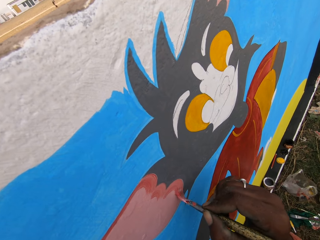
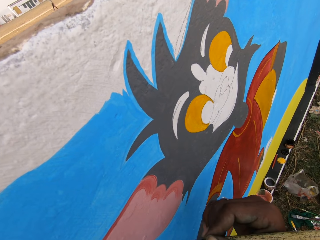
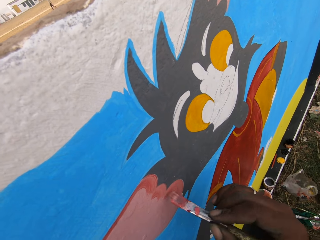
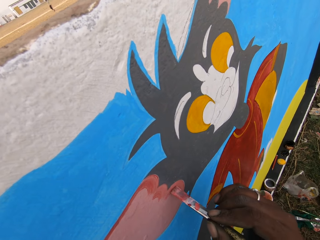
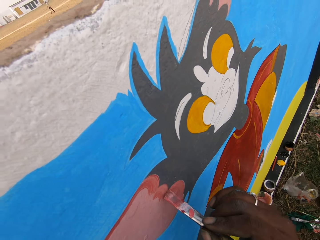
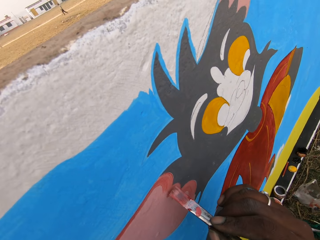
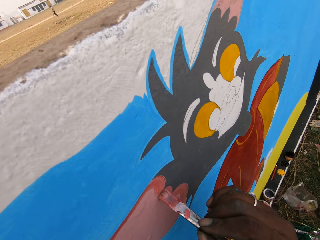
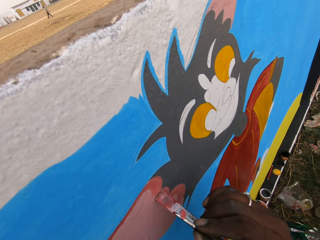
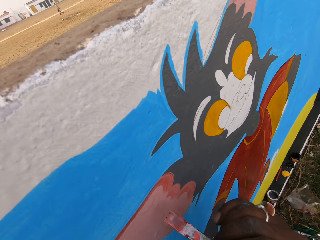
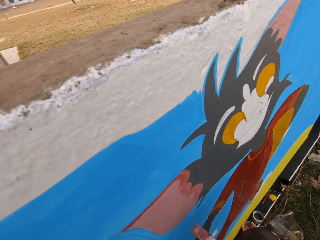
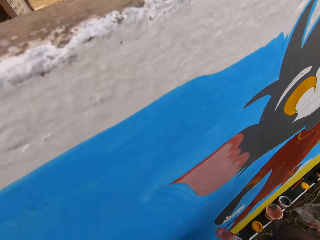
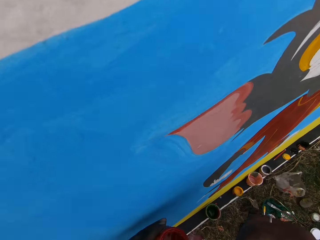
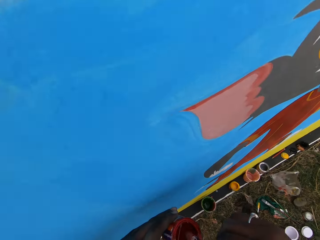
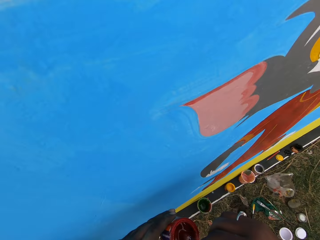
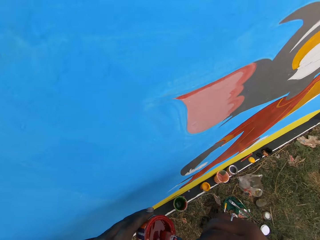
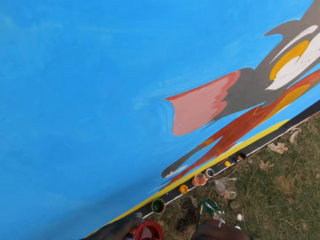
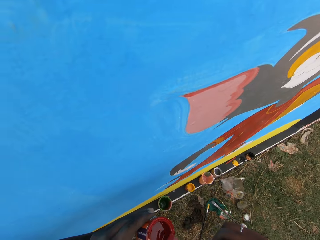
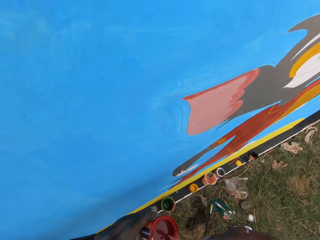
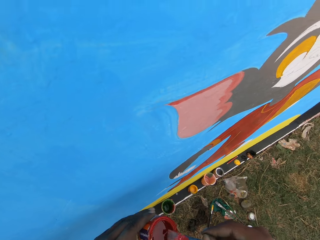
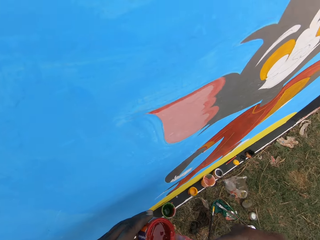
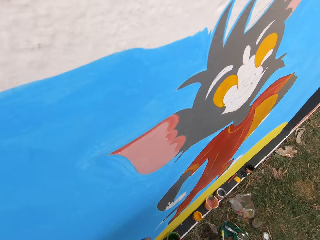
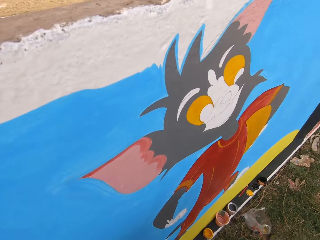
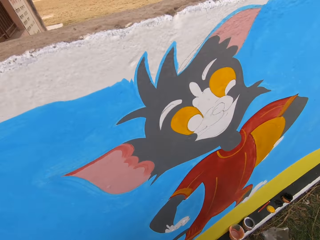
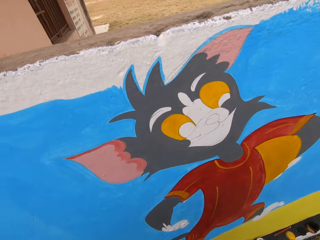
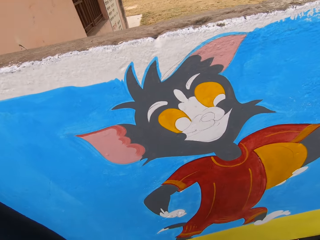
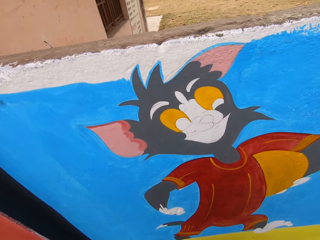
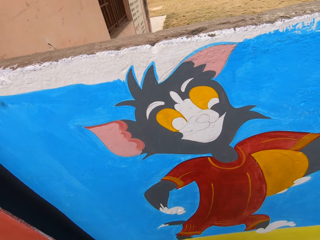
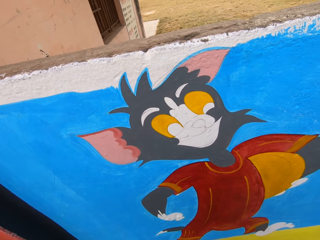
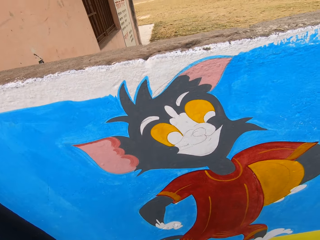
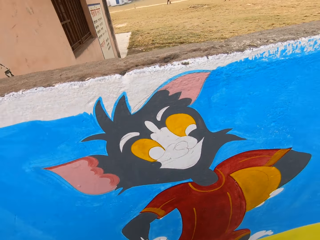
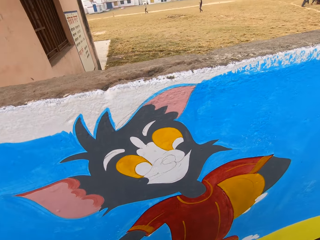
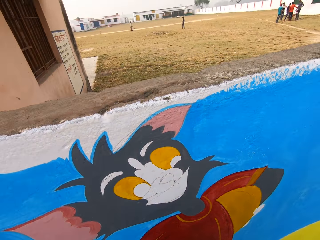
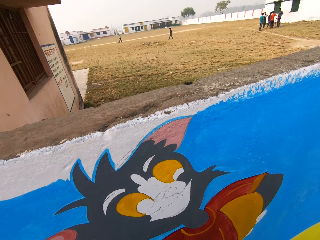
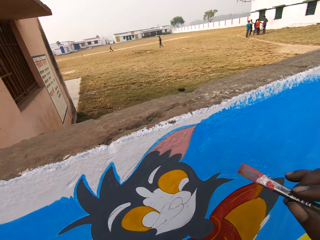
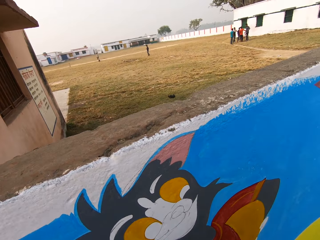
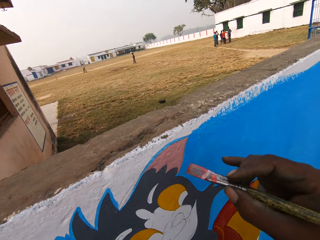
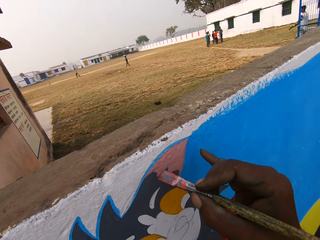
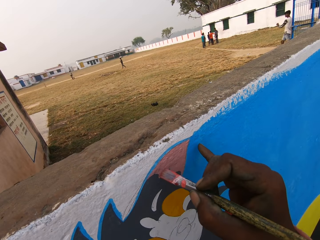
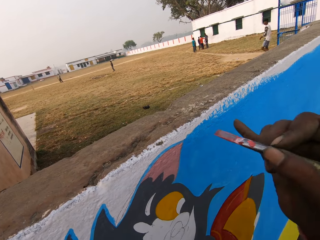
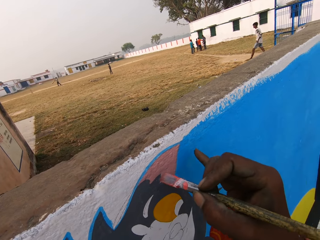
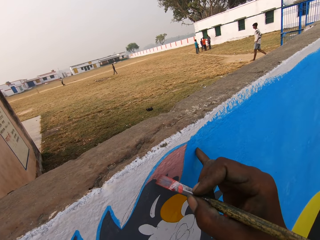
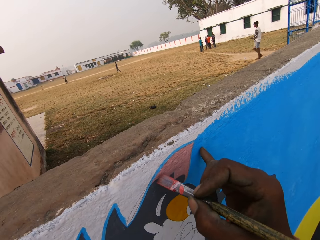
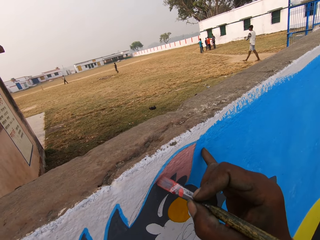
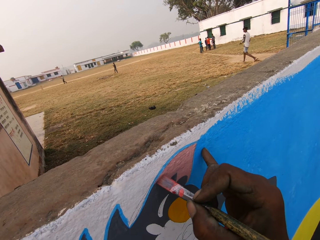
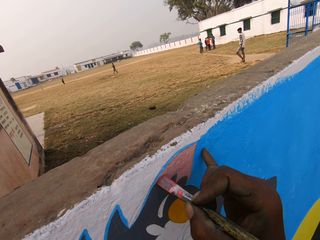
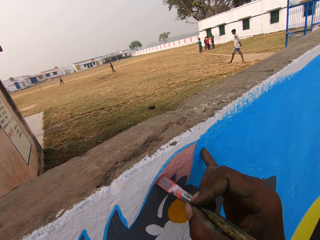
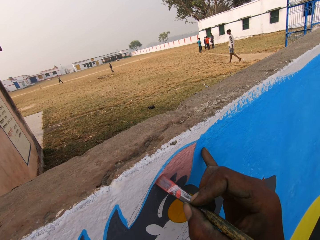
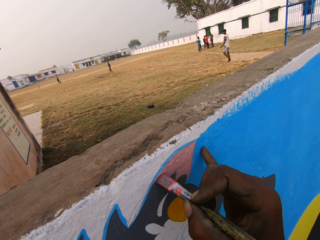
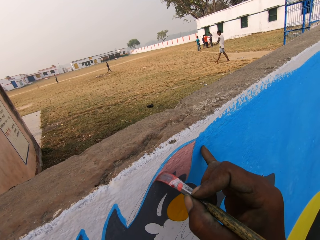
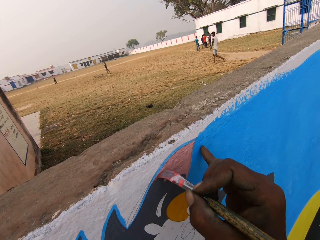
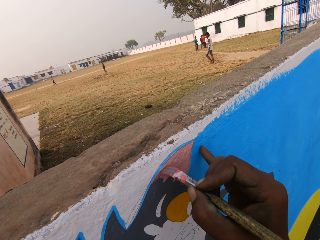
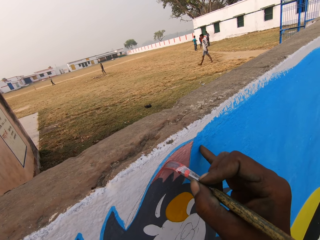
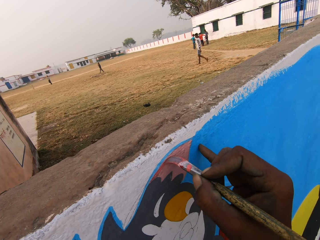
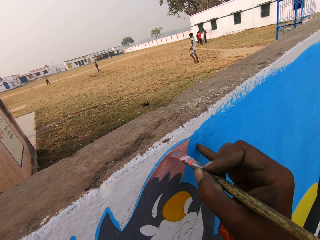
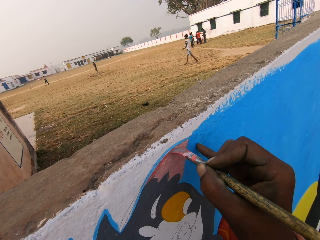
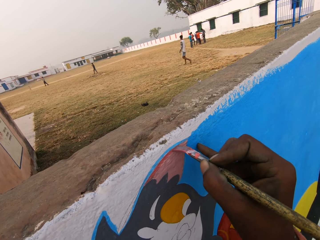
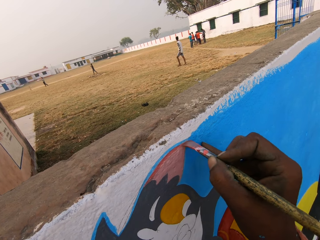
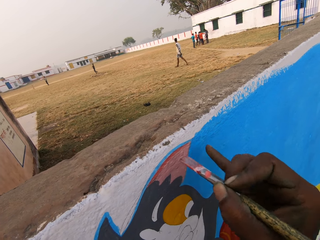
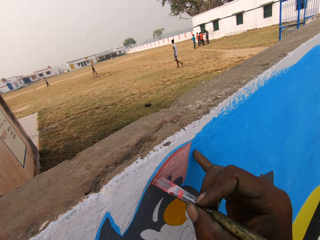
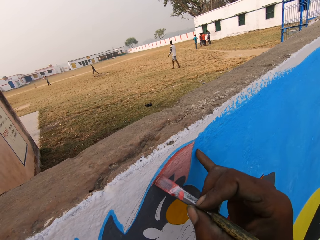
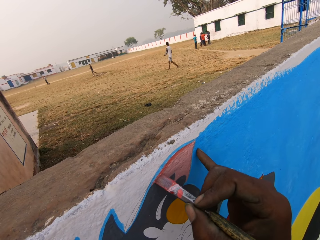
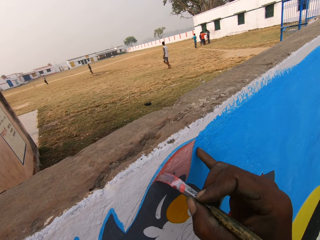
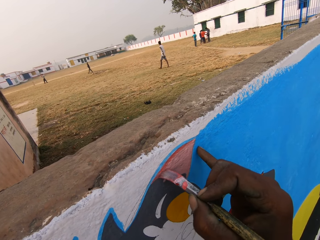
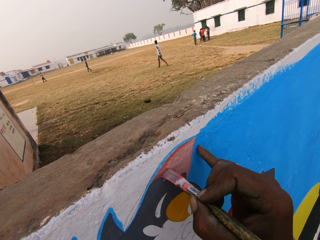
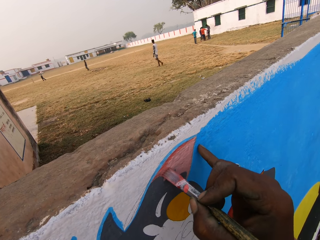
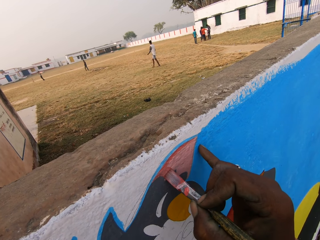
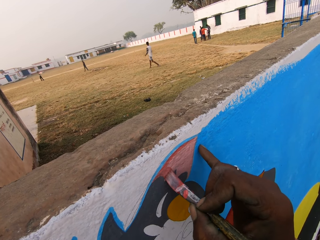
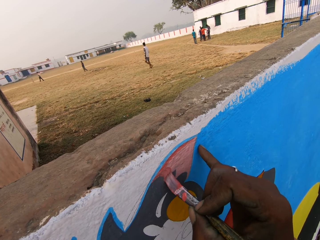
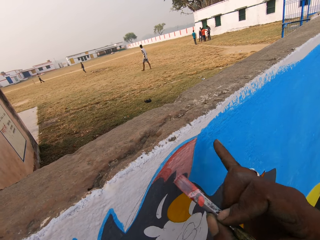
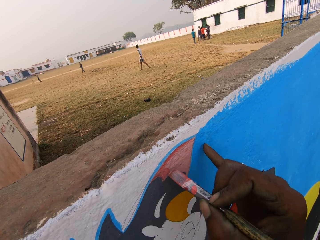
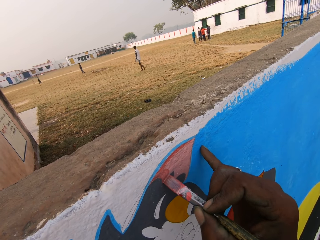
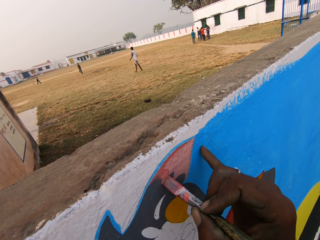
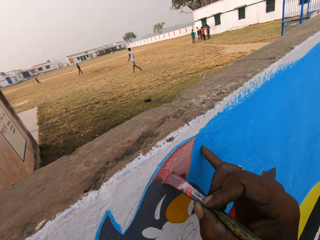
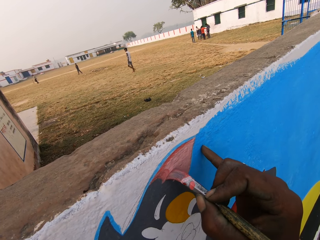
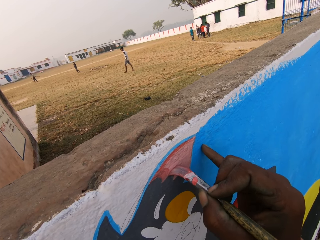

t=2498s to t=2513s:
The camera wearer dips the brush into the paint container. They paint the wall with the paint brush.

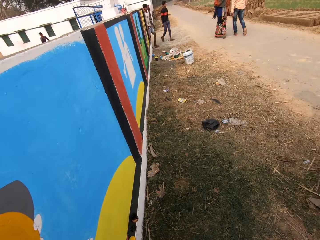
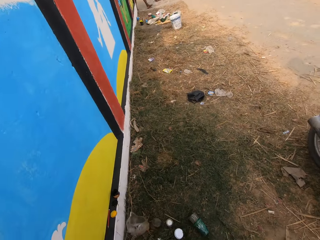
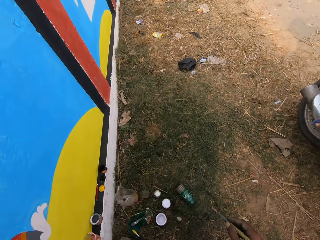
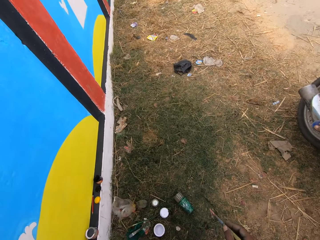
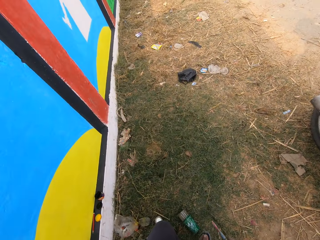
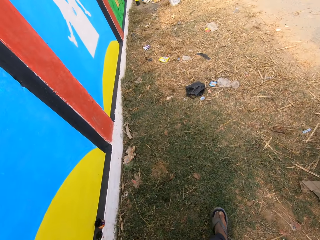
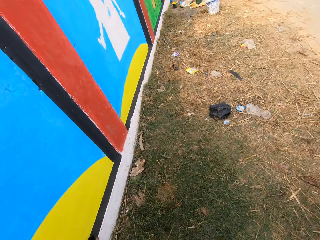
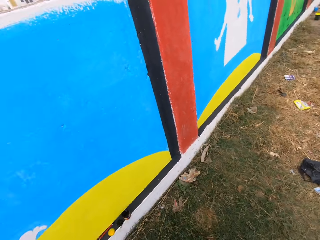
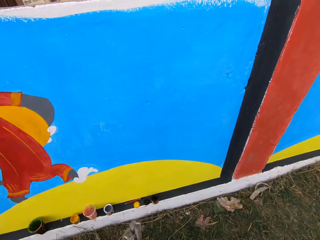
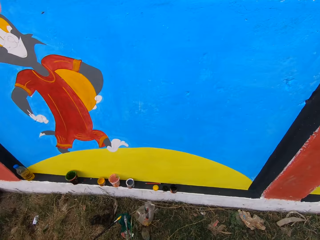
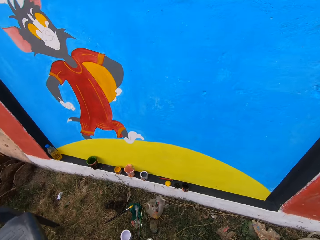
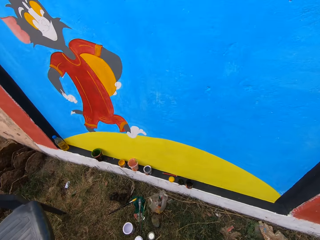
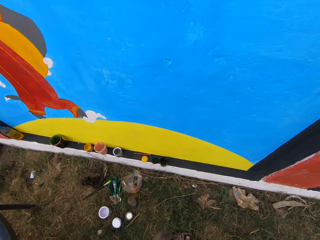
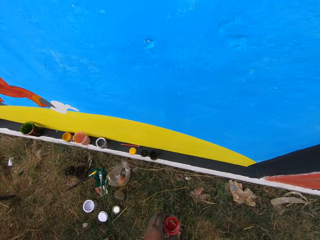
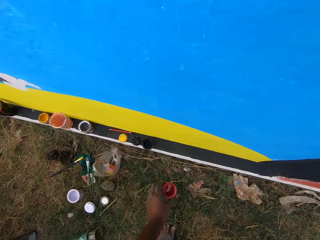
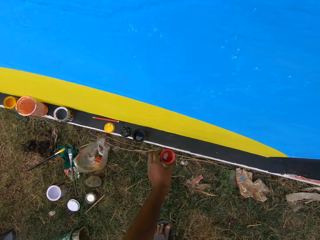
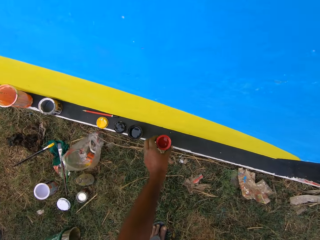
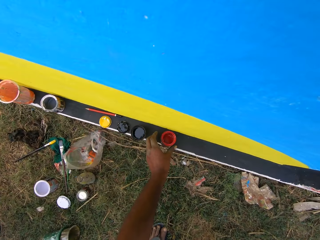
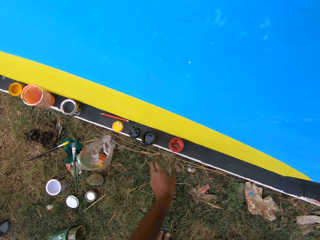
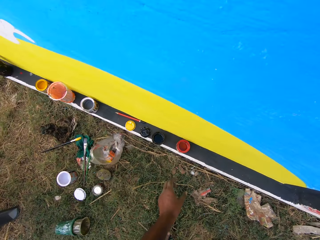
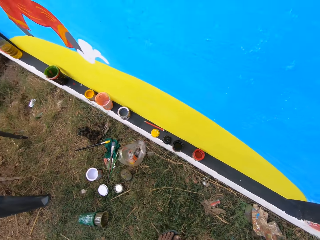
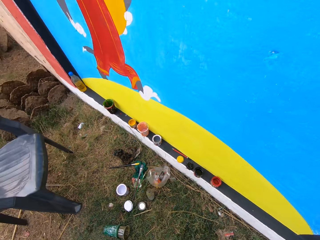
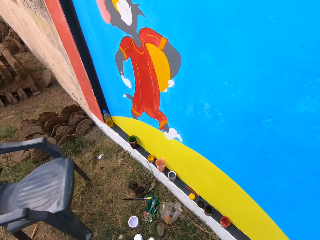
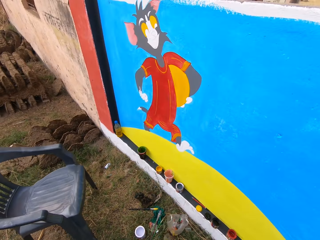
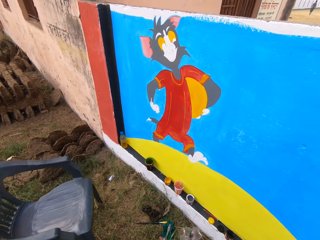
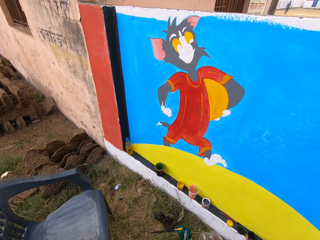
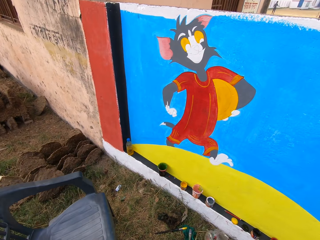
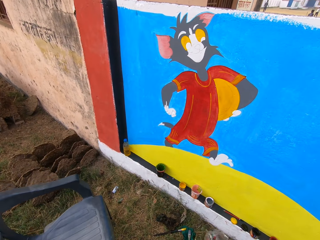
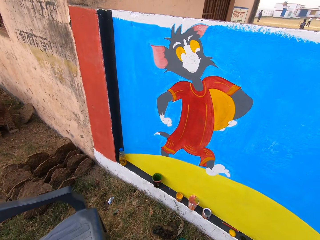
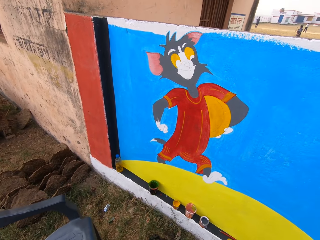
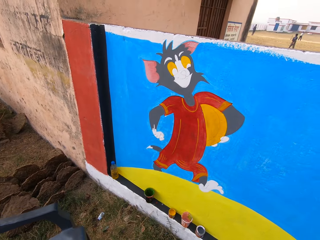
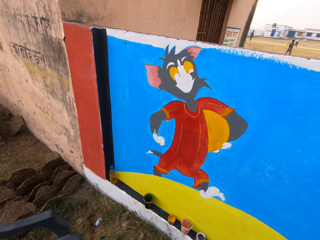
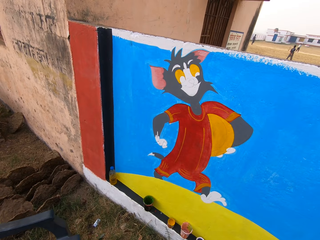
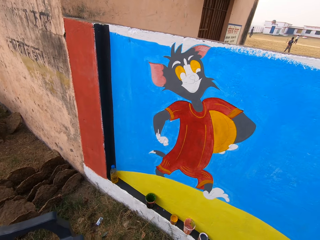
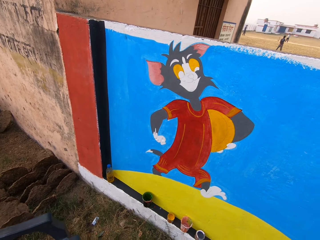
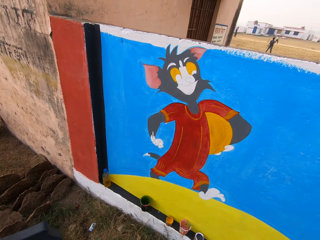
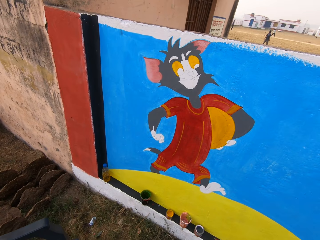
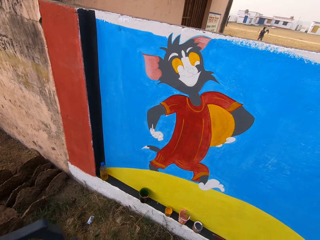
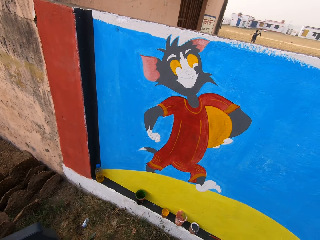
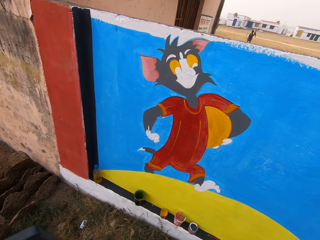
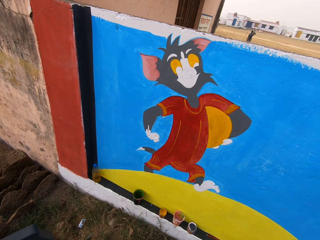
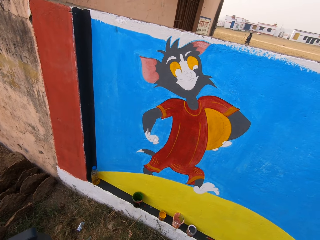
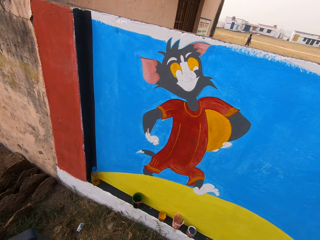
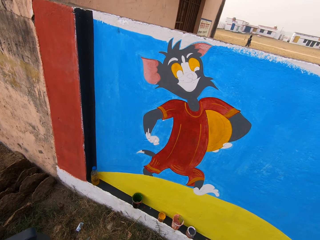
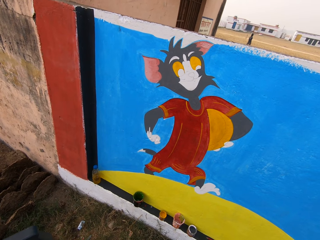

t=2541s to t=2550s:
The camera wearer looks at the wall. He drops the paint container on the wall with his left hand. He looks at the wall.
